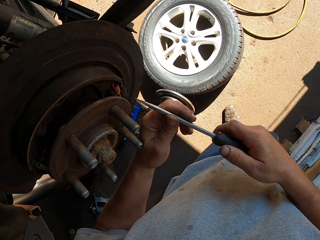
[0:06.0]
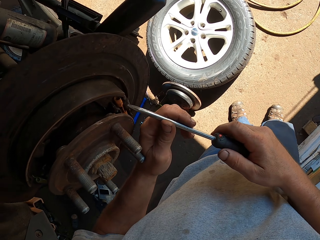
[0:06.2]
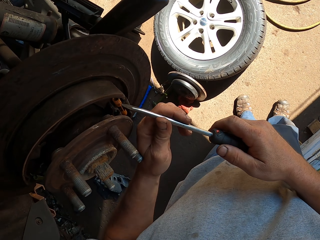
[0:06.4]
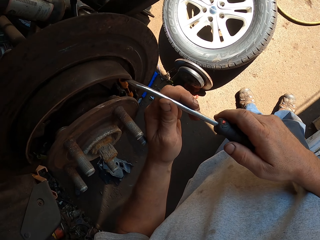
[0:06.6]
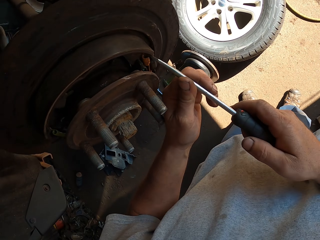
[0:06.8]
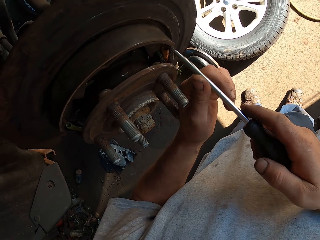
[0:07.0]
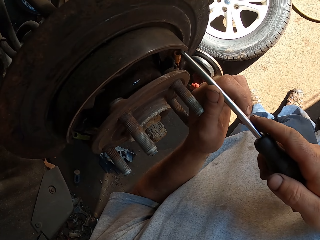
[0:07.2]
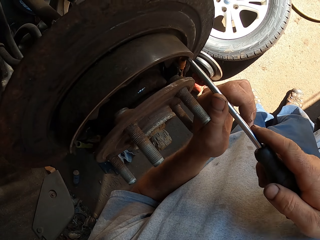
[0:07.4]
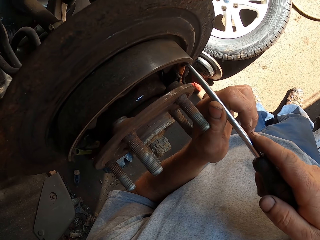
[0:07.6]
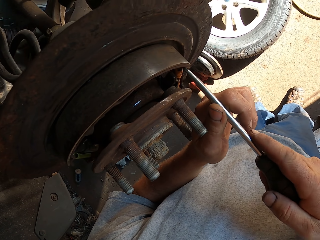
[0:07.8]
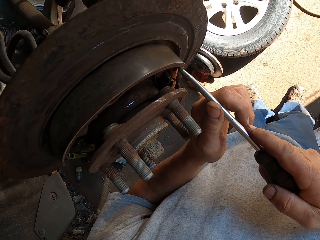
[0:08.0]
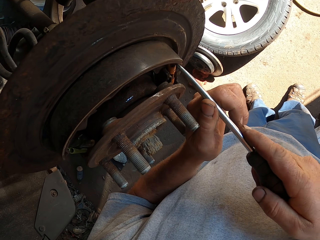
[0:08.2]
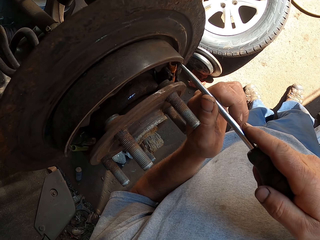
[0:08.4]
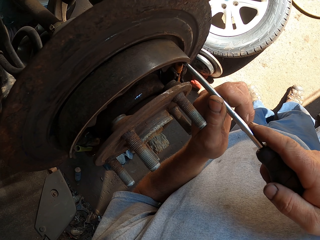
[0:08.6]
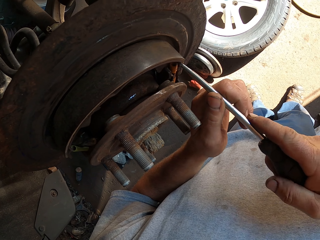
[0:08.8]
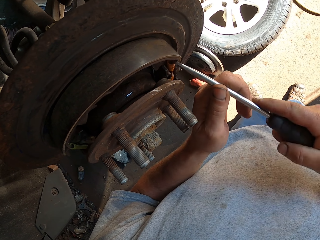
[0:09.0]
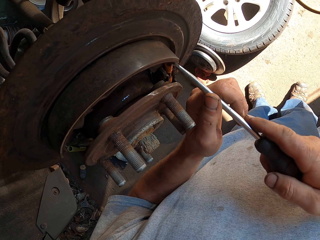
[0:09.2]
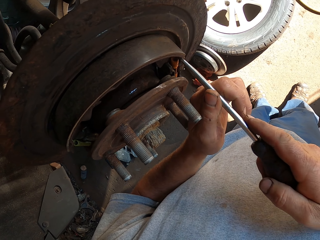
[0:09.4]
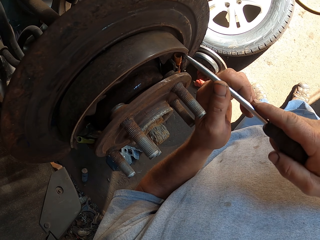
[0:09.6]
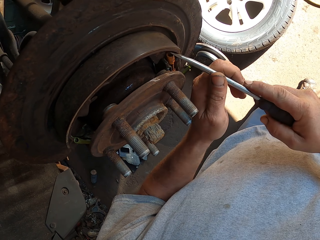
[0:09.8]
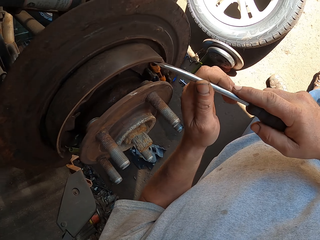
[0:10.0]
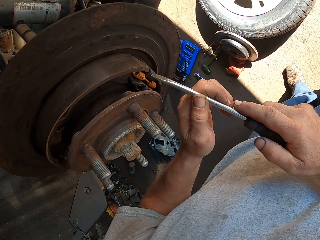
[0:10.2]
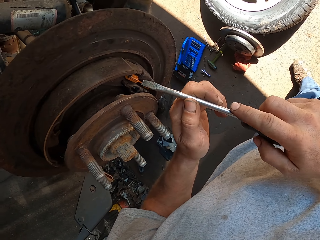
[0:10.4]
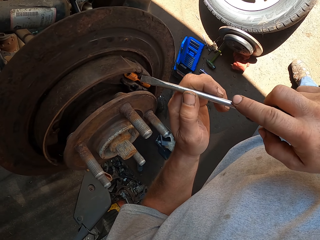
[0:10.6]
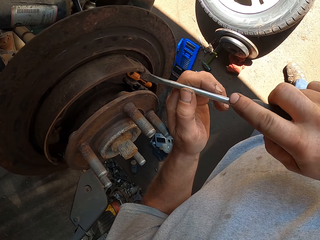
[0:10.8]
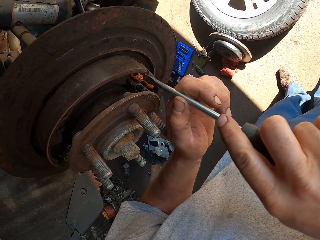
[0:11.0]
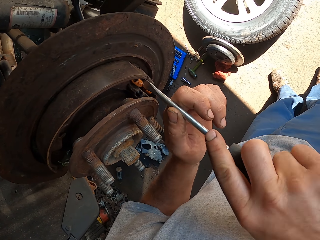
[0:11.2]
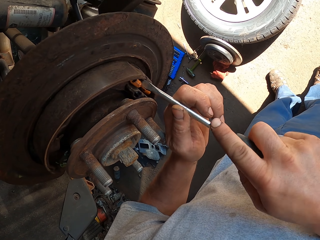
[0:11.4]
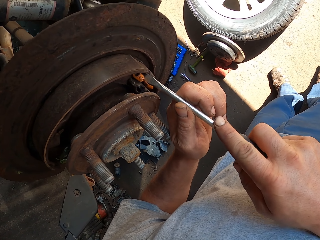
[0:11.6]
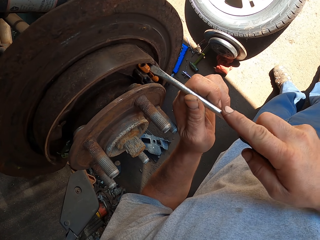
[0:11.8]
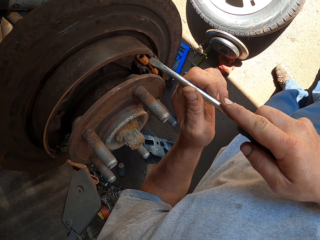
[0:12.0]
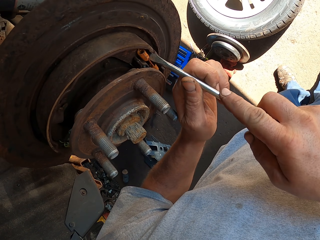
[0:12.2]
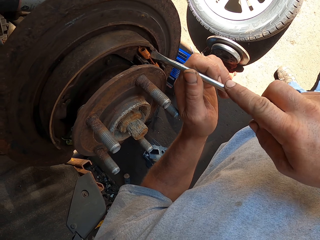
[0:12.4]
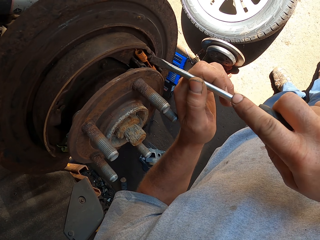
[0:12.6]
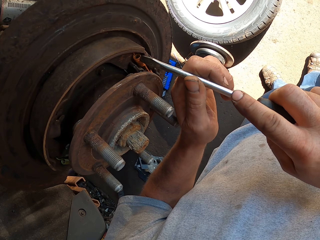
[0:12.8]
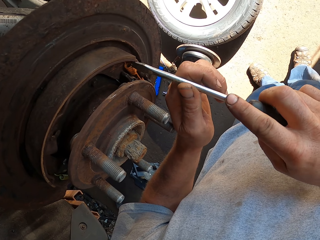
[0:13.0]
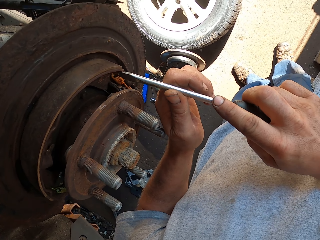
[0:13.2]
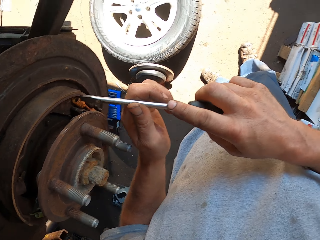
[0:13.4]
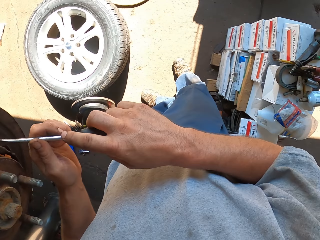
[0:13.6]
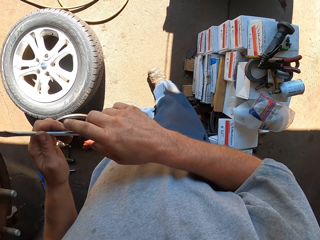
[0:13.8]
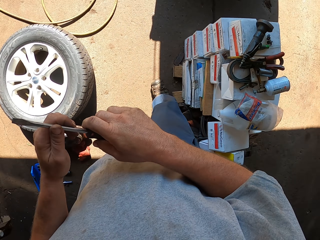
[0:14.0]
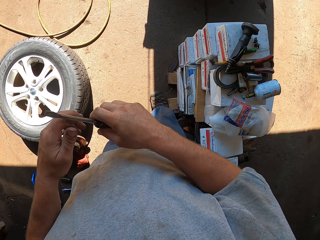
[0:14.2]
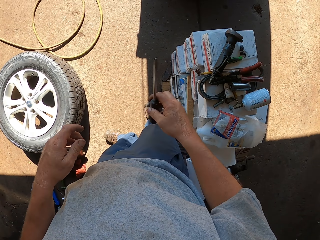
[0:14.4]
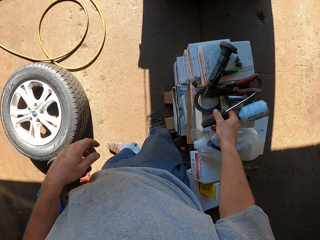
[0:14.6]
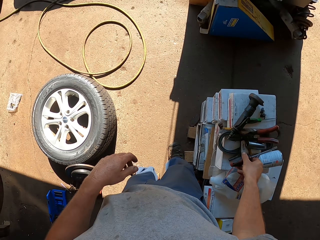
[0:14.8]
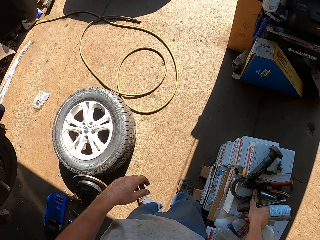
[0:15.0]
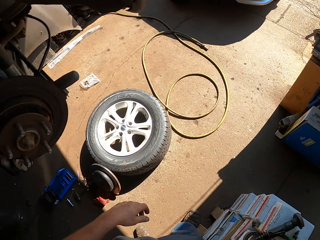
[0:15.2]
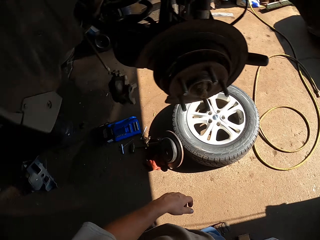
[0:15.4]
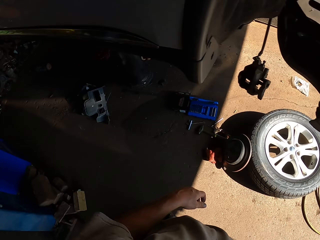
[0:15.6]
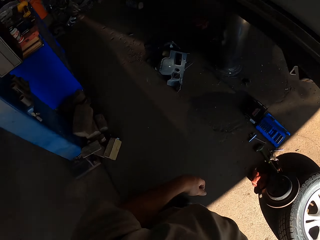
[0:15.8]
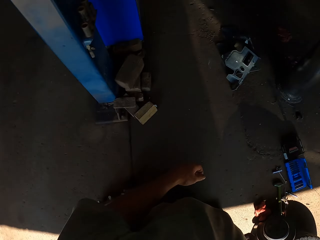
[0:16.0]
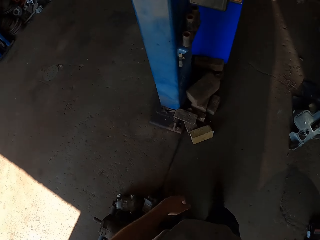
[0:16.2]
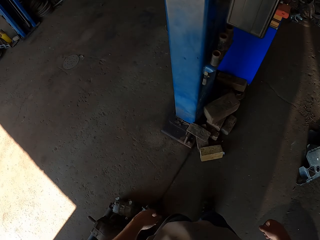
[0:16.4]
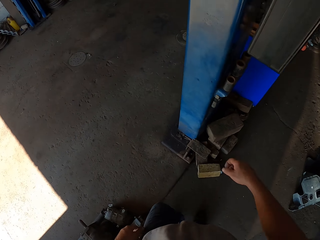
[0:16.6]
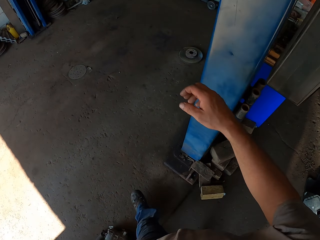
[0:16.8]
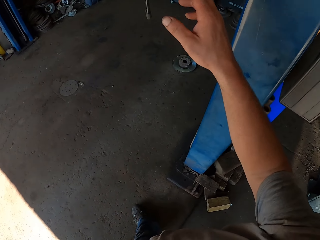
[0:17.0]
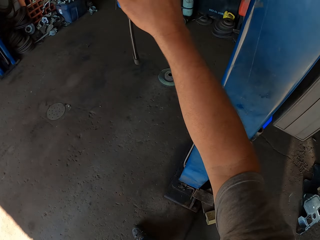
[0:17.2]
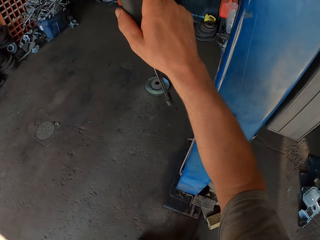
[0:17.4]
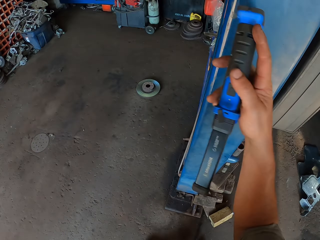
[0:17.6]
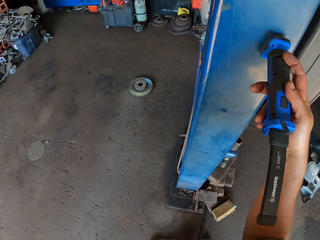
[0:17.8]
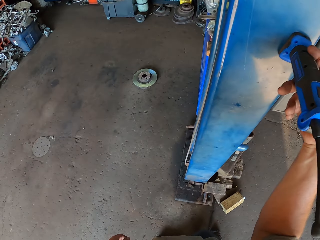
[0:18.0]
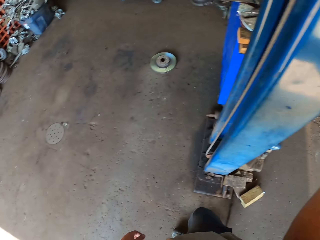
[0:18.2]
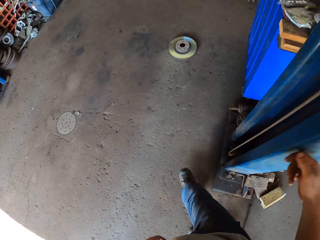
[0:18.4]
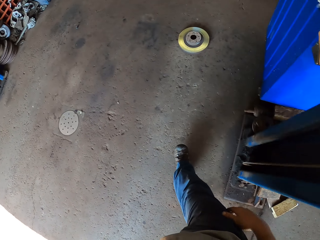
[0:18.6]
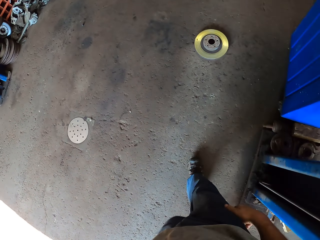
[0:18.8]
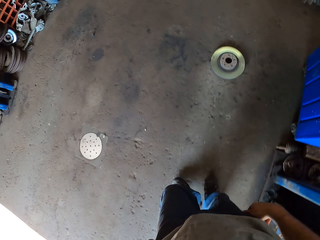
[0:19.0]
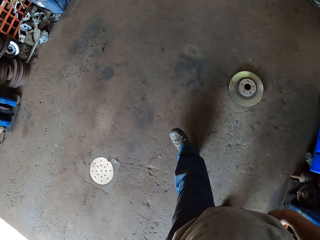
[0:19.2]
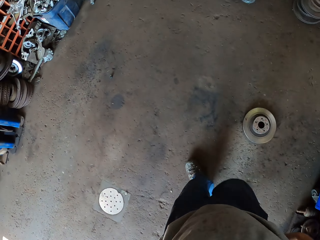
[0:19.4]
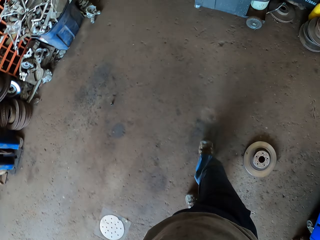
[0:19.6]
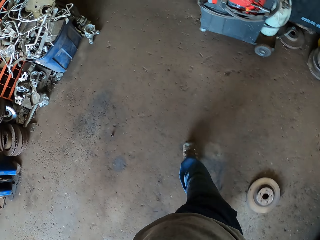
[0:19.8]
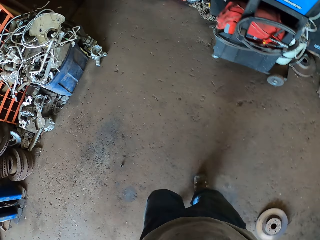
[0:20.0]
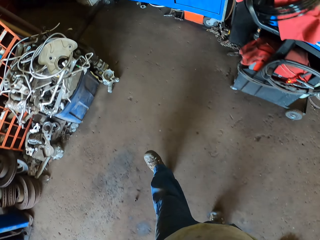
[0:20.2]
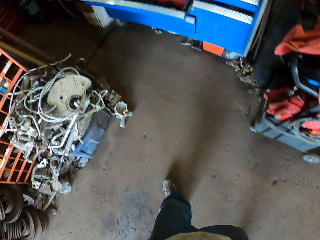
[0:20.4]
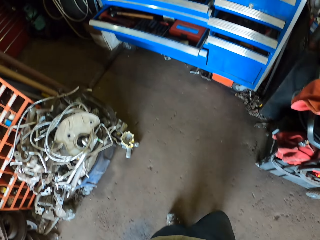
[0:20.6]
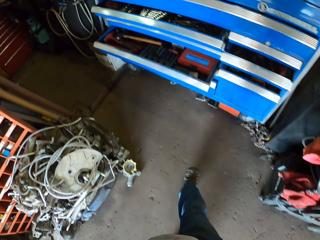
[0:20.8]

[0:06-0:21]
The camera wearer fixes a wheel bearing with a screwdriver. They fix something. They place the screwdriver on the table or box. They walk around the garage. They pick an object with the right hand and hold it. They place it on a car lift. They walk around the garage again.

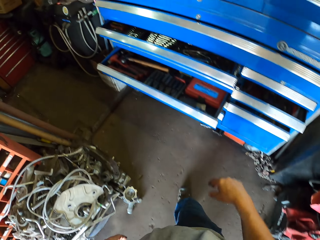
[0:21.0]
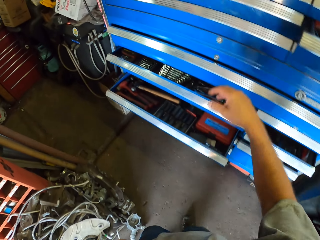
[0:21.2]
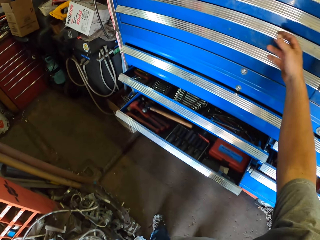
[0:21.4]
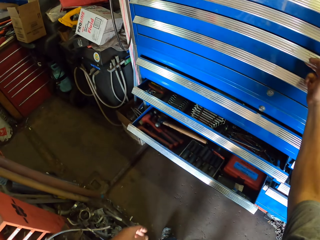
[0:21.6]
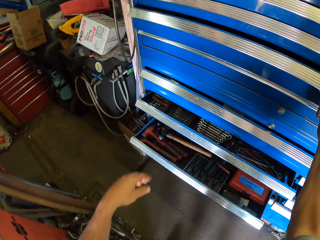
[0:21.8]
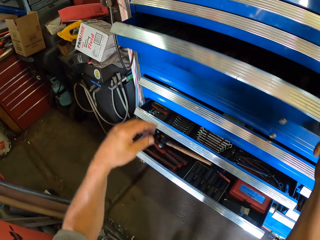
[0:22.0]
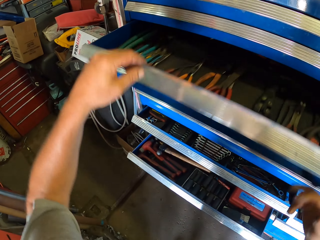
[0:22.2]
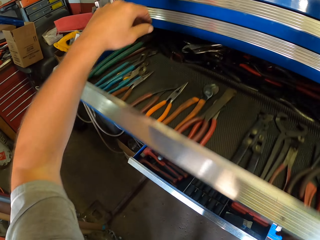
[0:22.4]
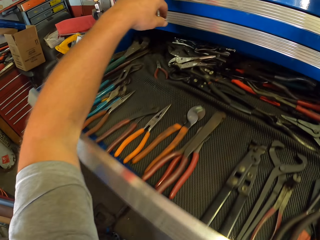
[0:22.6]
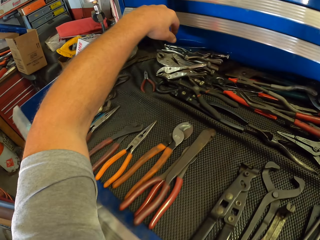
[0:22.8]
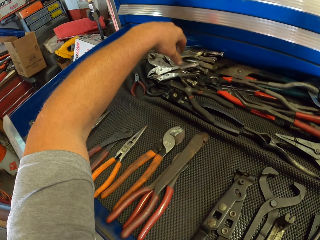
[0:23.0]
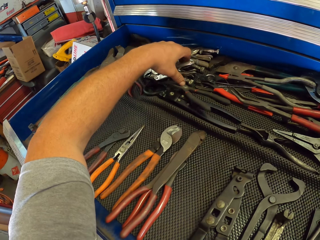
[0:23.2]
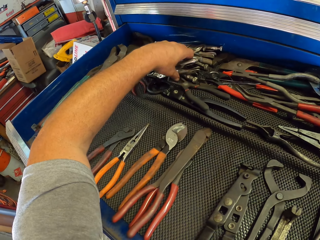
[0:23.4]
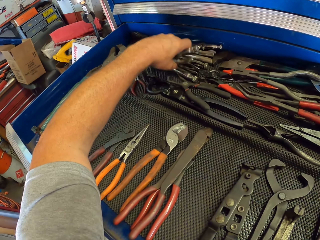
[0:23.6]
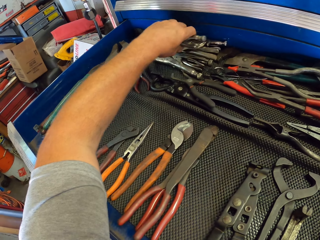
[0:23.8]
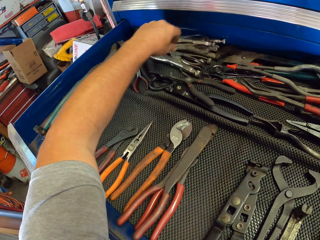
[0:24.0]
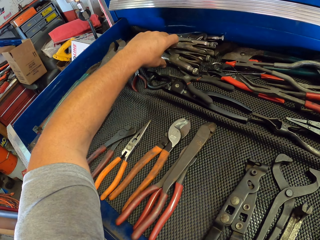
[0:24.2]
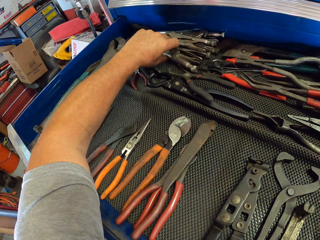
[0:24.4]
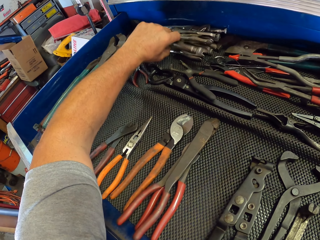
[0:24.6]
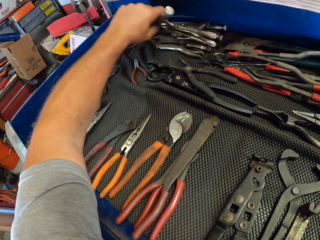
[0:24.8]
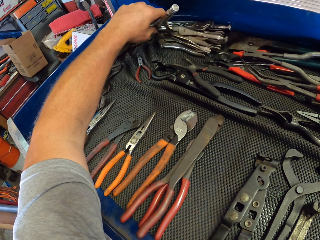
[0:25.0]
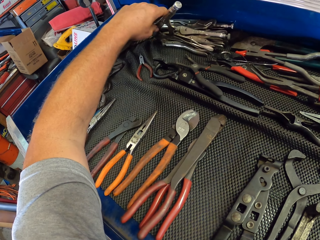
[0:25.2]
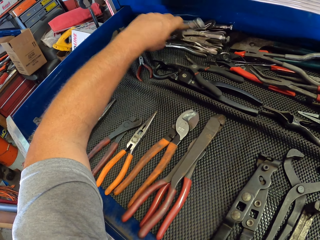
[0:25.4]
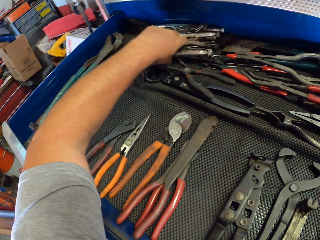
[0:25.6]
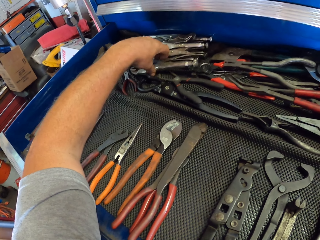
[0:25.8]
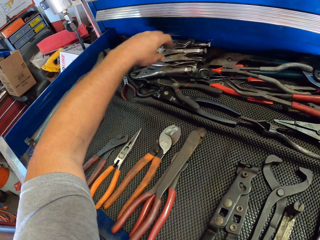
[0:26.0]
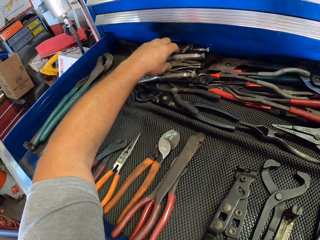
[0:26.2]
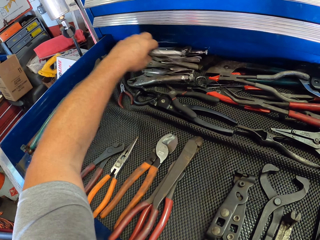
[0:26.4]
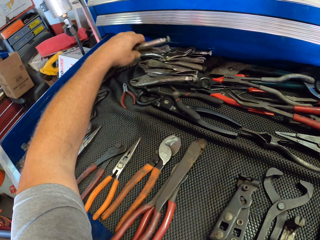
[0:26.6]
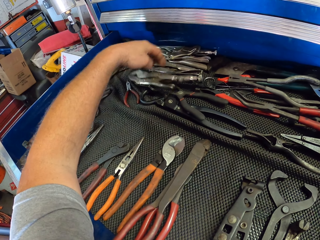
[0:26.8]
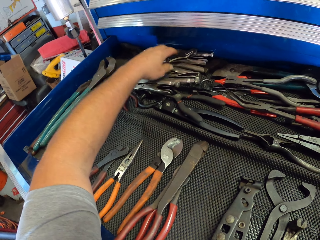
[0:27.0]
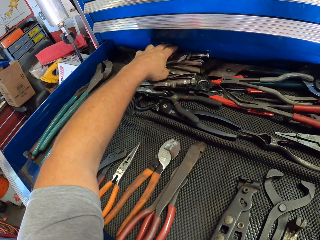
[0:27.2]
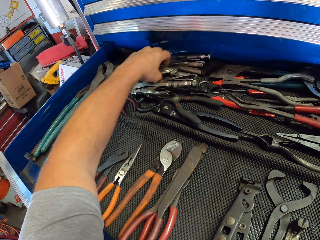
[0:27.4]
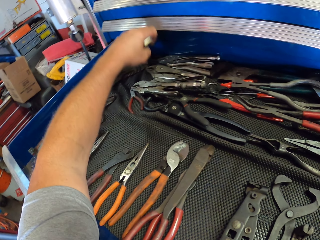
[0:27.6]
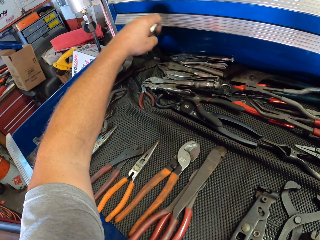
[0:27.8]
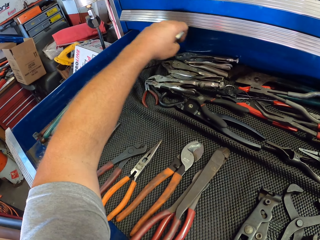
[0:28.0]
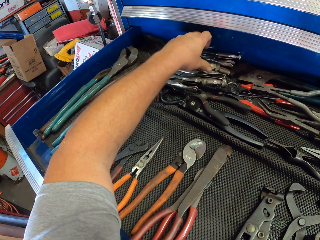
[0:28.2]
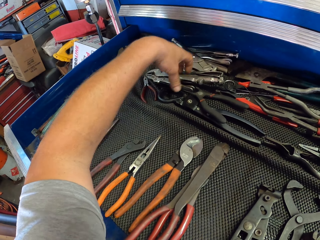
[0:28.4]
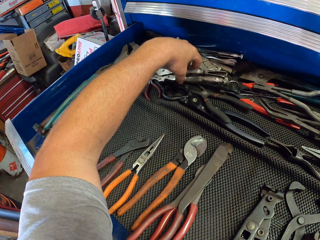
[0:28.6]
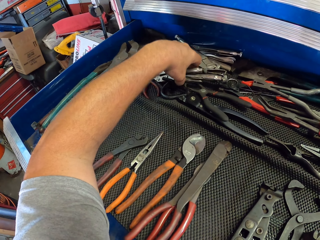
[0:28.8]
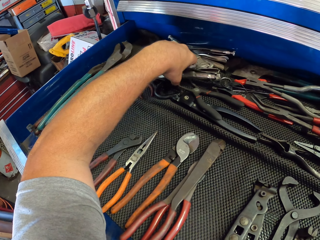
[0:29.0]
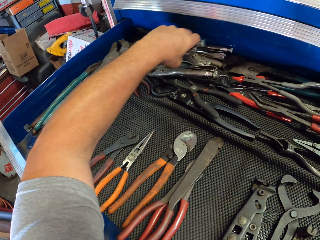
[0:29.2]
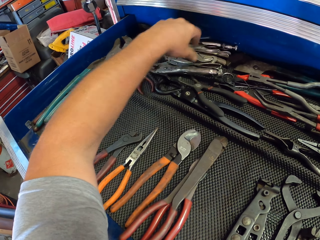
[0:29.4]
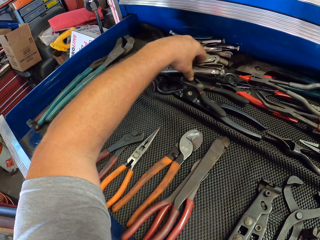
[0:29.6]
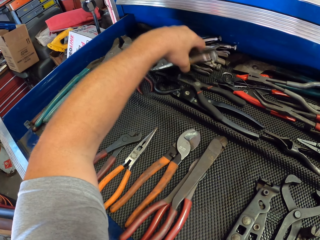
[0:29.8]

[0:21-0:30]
The camera wearer opens a drawer of the drawer cabinet tool box. They sample pliers with the left hand in the drawer. They pick something.
